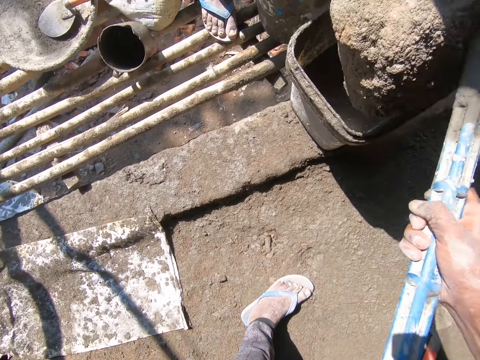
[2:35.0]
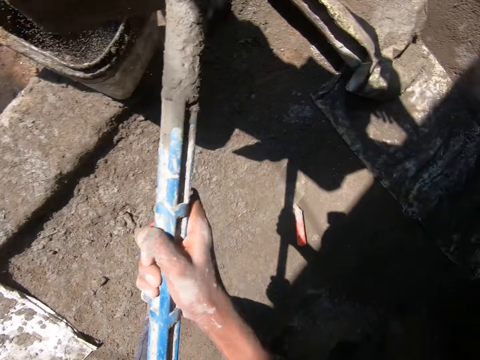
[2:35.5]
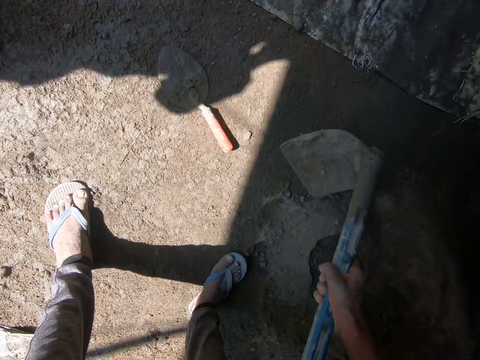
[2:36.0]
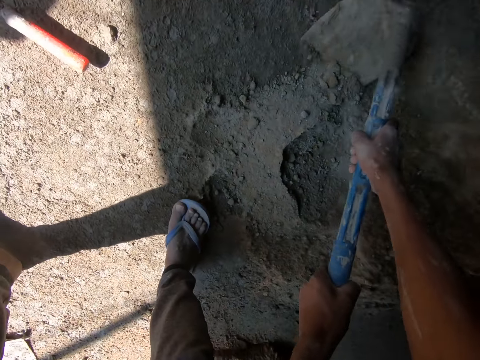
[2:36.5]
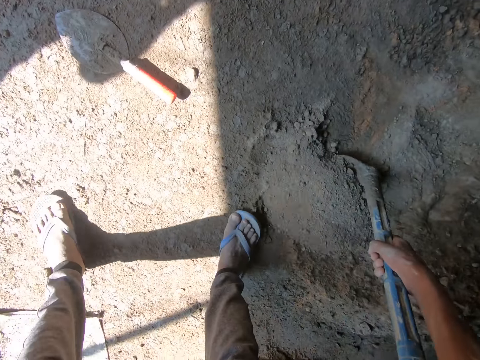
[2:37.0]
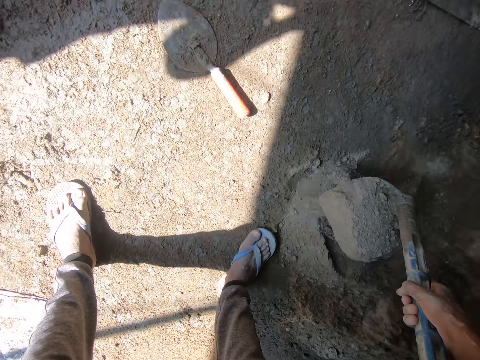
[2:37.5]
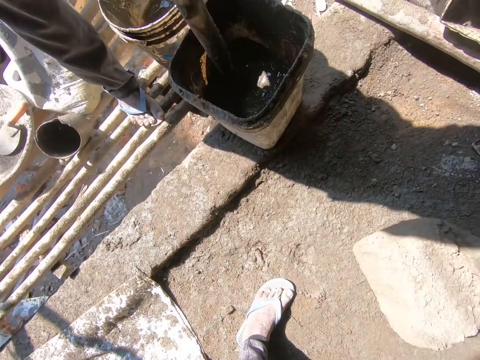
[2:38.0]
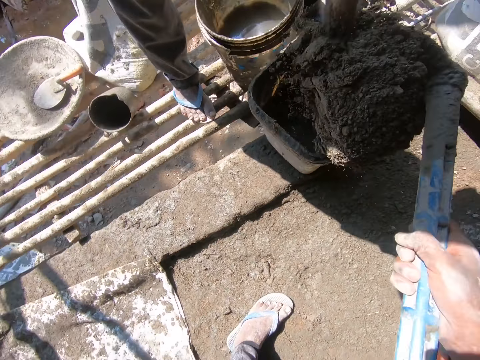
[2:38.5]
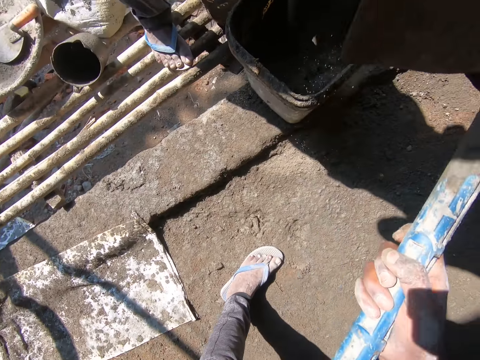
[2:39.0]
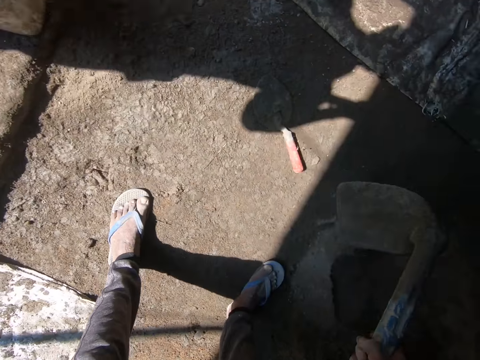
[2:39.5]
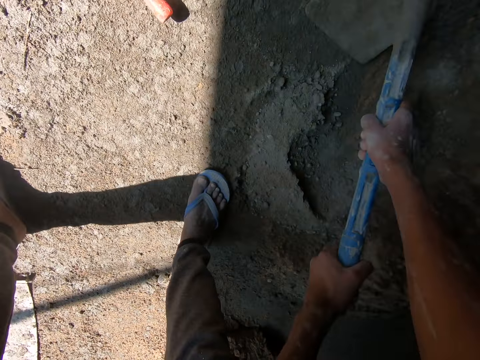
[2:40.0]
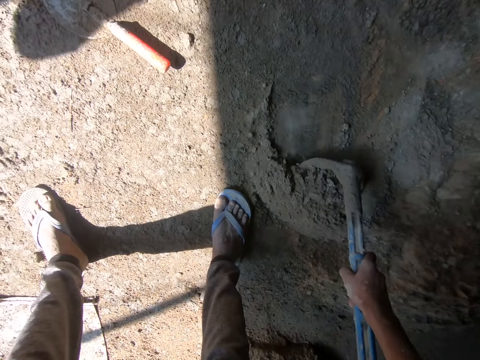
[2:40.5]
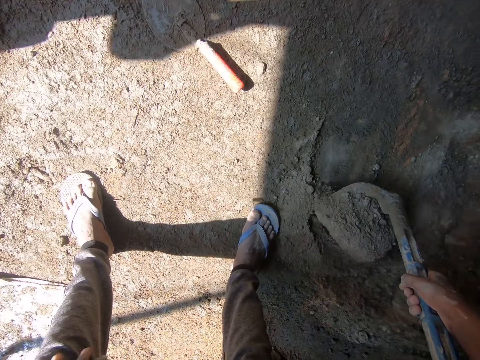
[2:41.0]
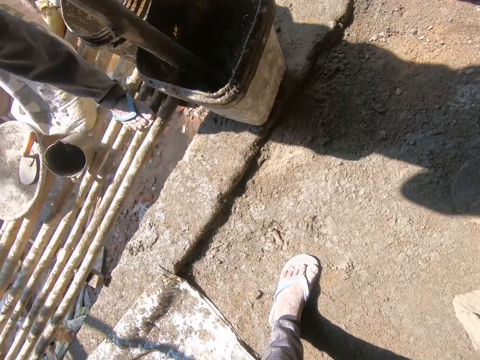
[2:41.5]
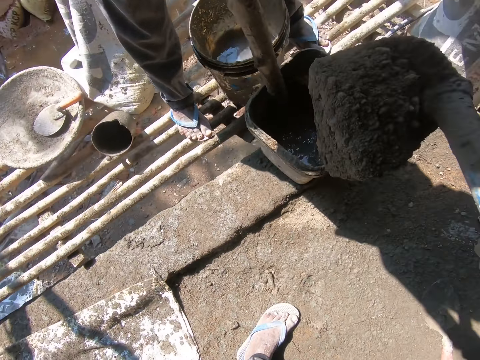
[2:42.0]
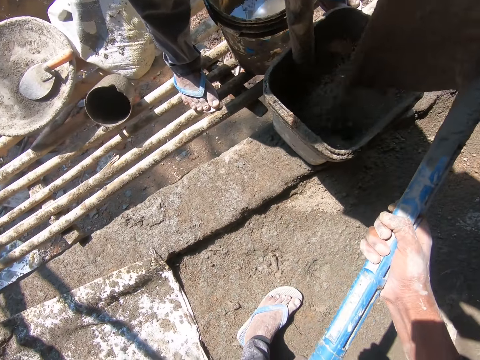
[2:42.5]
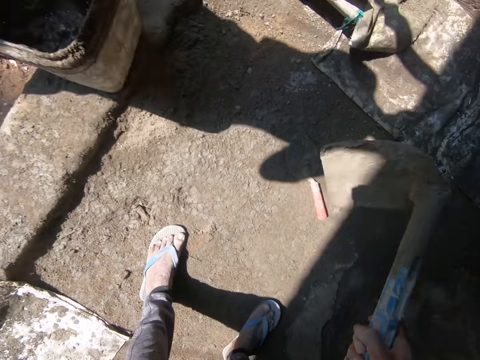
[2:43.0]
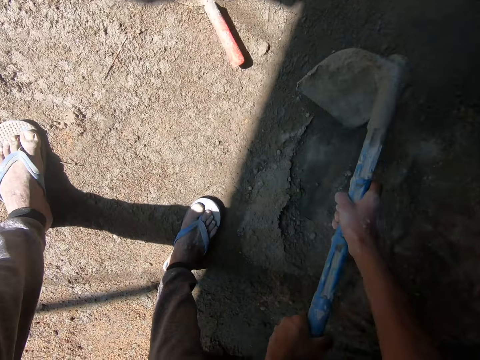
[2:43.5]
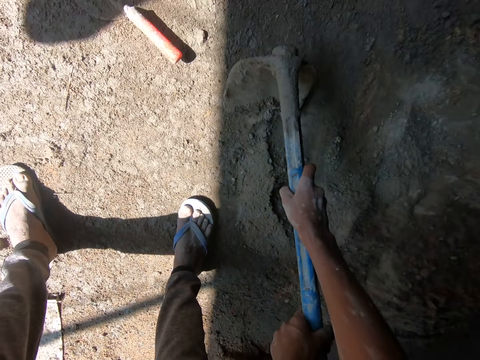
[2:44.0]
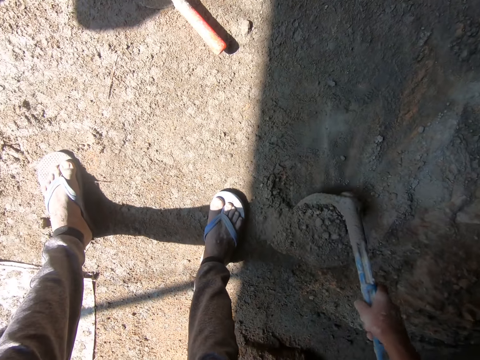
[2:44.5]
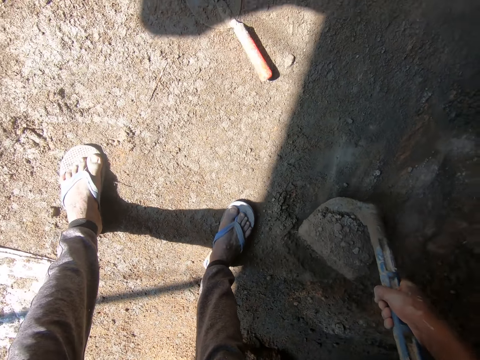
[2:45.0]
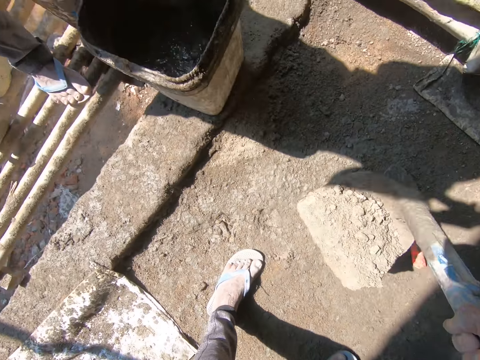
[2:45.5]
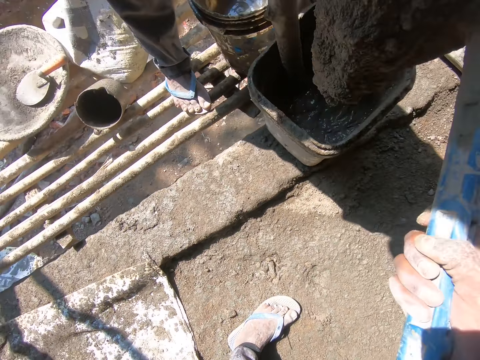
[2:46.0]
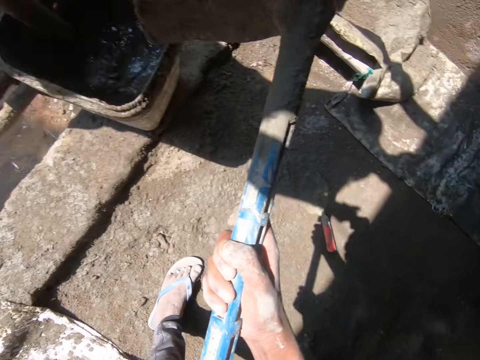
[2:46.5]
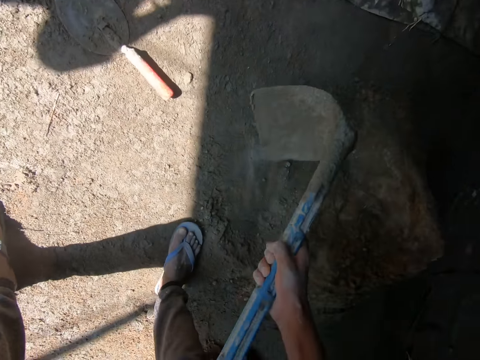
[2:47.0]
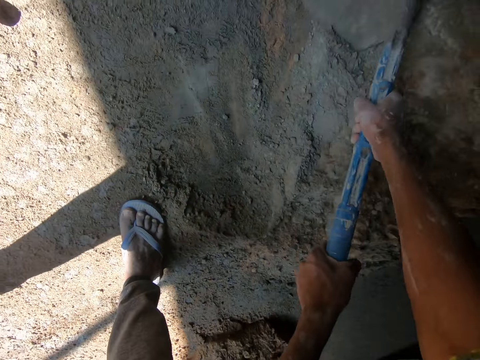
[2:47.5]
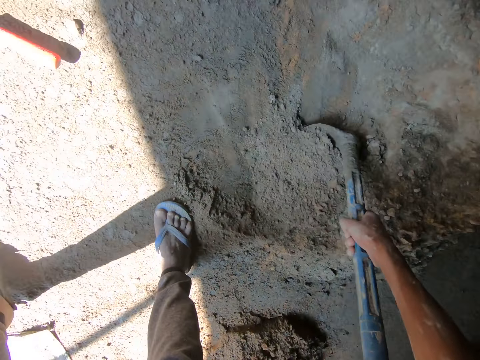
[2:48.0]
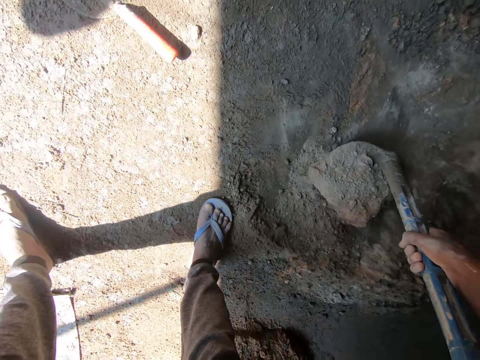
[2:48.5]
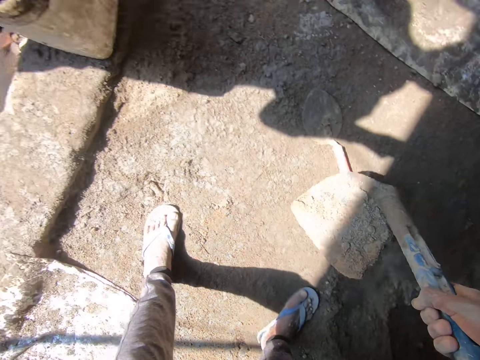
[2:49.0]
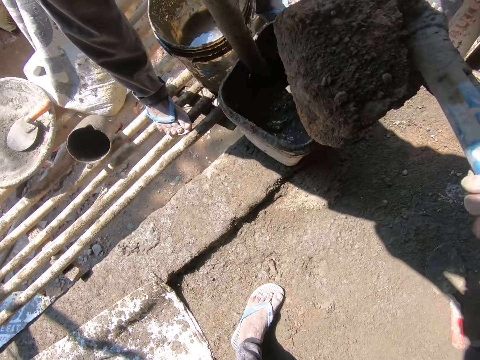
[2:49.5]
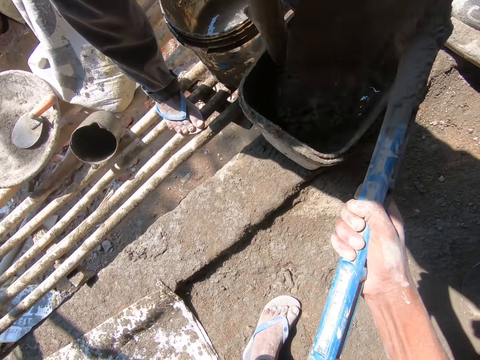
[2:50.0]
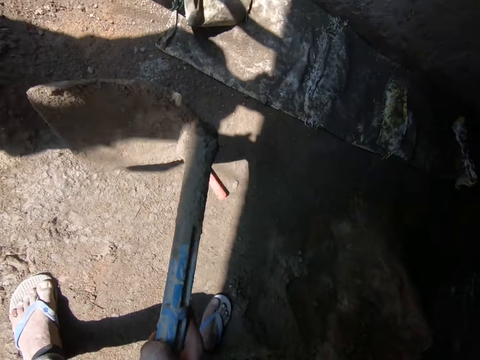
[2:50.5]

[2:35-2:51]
The camera wearer pours cement in a bucket on the floor. A man stands beside the buckets on the stand. The camera wearer scoops the cement mixture on the floor with a hoe. The man stirs the cement mixture in the bucket with a rod. The camera wearer pours the cement with the hoe into the bucket on the floor. They converse. They scoop the cement mixture on the floor with the hoe. They pour the cement with the hoe into the bucket on the floor. They scoop the cement mixture on the floor with the hoe. They pour the cement with the hoe into the bucket on the floor. They scoop the cement mixture on the floor with the hoe. The man stirs the cement mixture in the bucket with the rod. The camera wearer pours the cement with the hoe into the bucket on the floor.

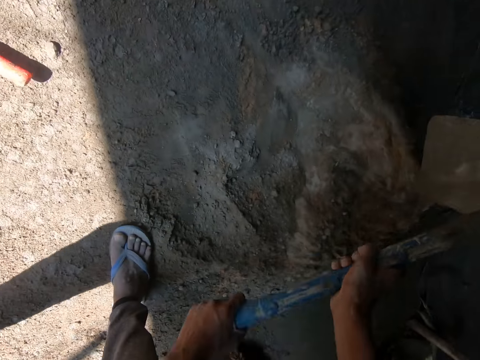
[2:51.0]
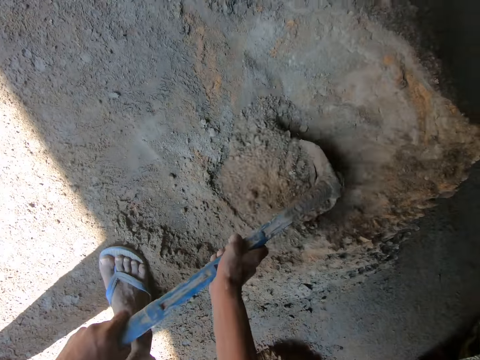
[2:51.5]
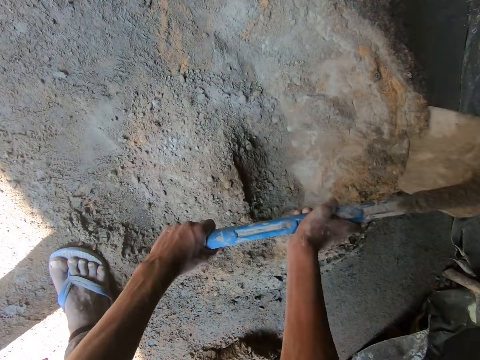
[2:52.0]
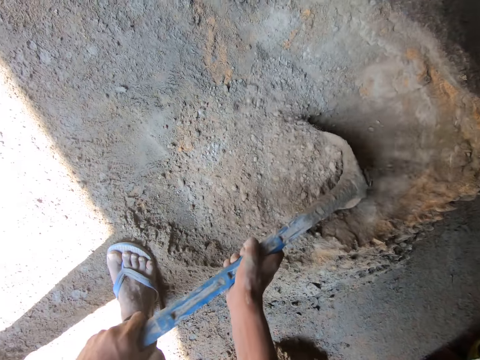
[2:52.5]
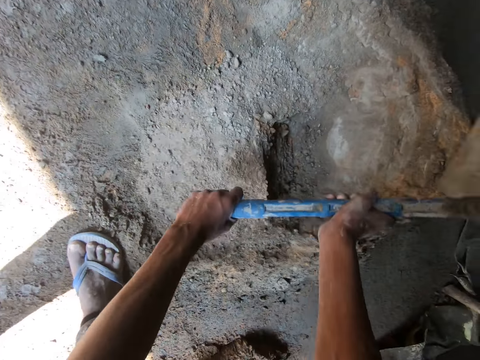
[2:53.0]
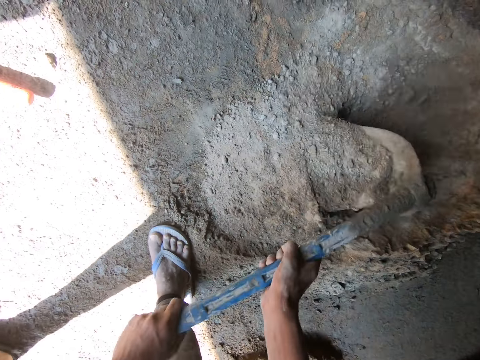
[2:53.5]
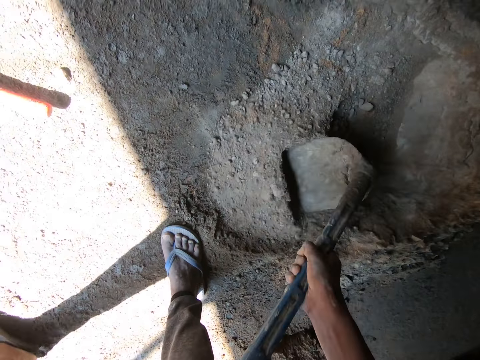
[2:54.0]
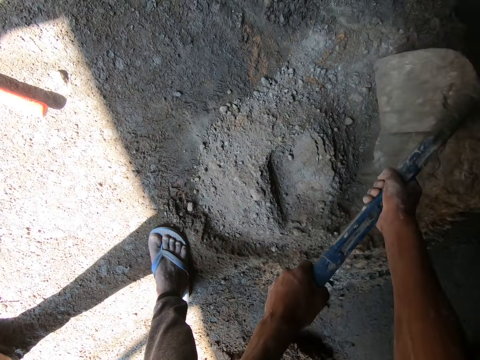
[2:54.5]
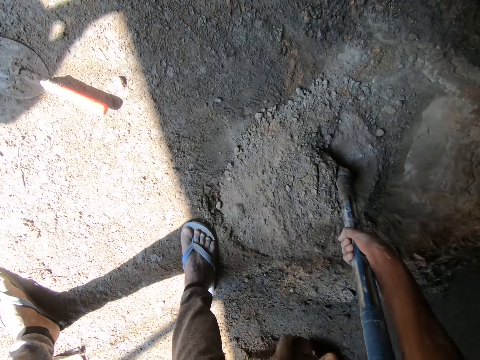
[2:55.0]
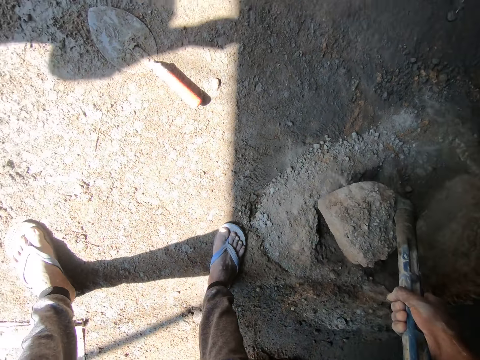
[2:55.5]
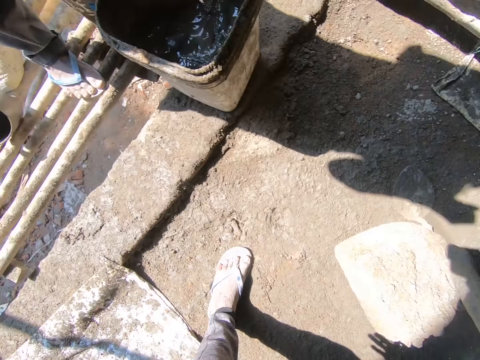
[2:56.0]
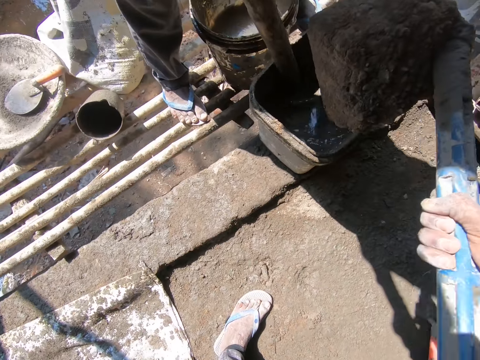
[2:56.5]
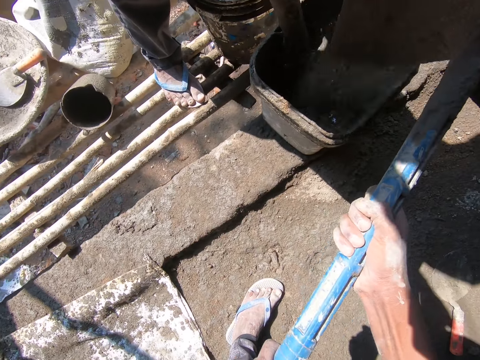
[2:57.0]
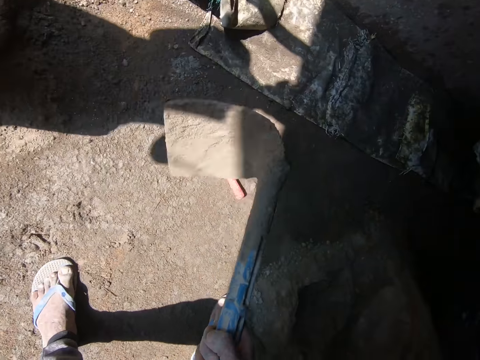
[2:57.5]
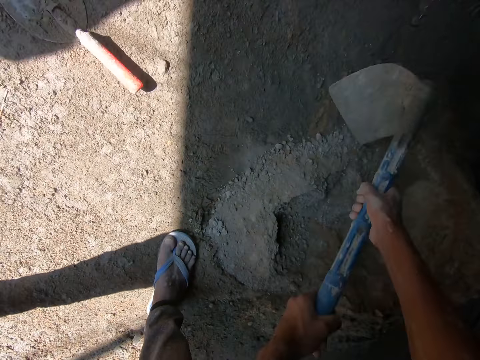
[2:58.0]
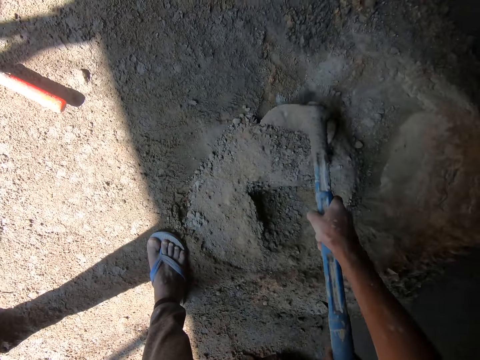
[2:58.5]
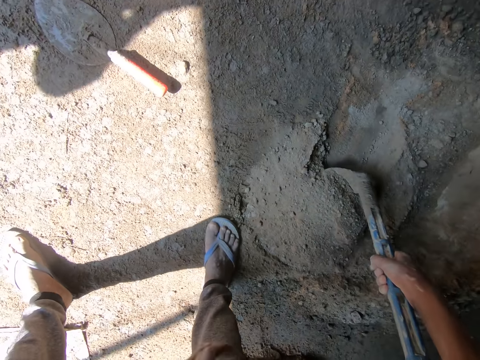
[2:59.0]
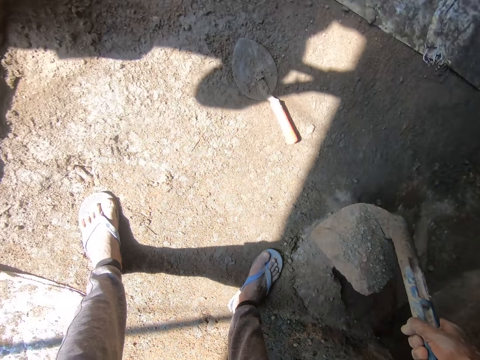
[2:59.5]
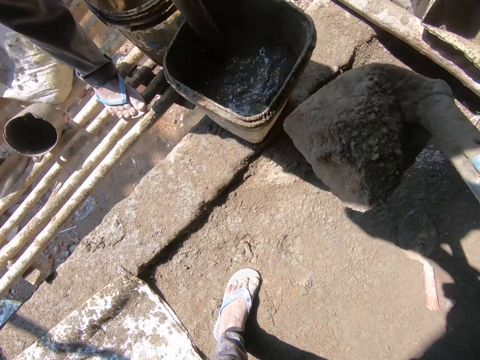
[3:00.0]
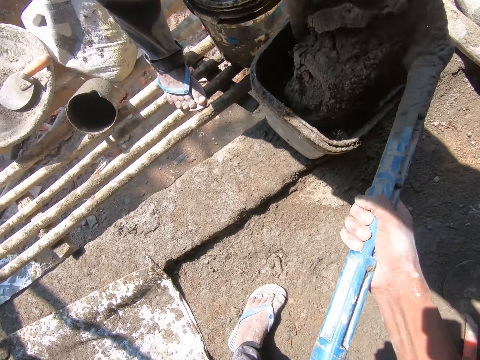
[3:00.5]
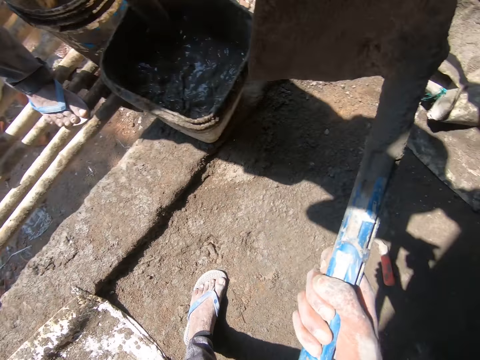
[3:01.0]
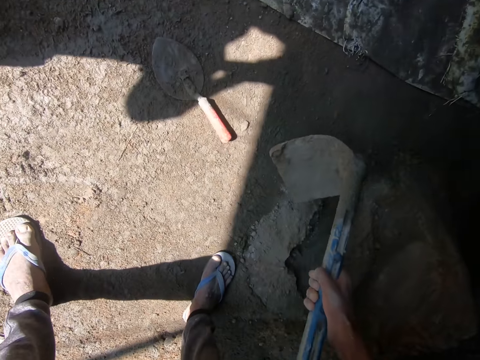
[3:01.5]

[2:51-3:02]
The camera wearer digs the cement on the ground with a hoe. They mix the cement mixture on the floor with the hoe. They scoop the cement on the ground with the hoe. They pour the cement with the hoe into the bucket on the floor. They scoop the cement on the ground with the hoe. They pour the cement with the hoe into the bucket on the floor.
